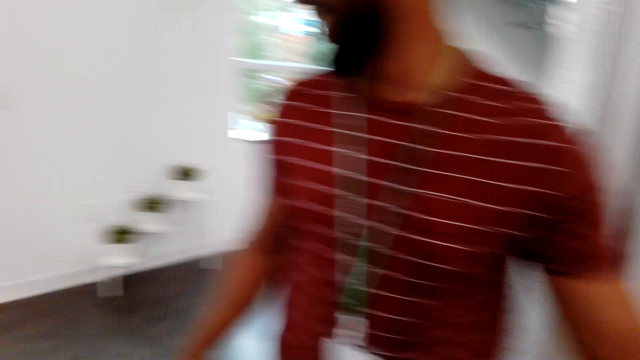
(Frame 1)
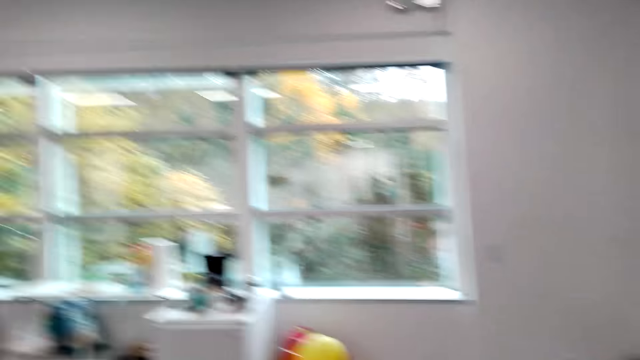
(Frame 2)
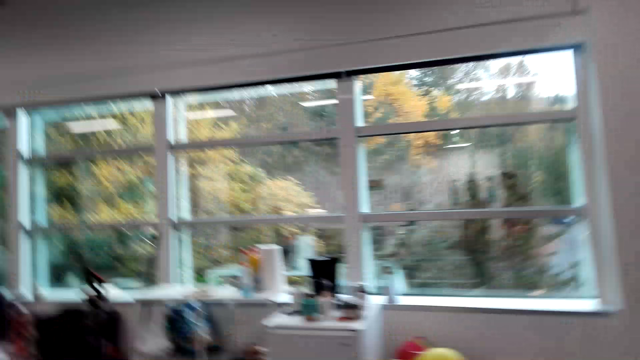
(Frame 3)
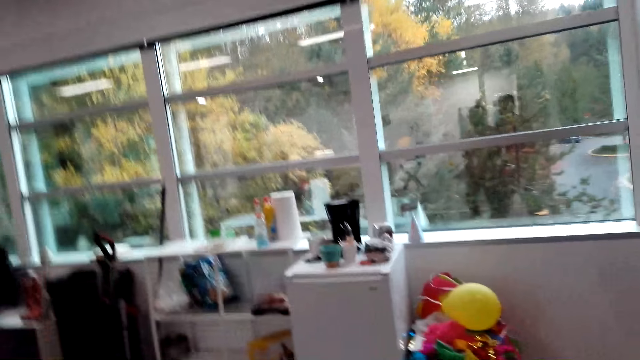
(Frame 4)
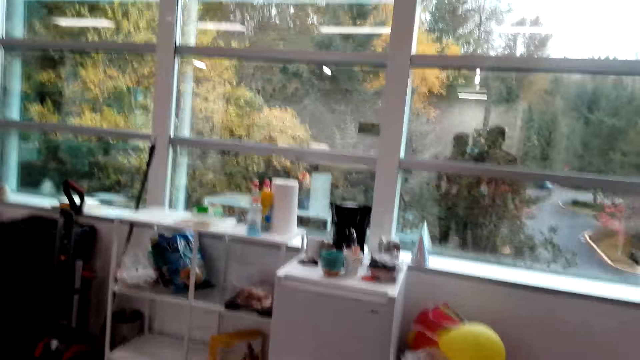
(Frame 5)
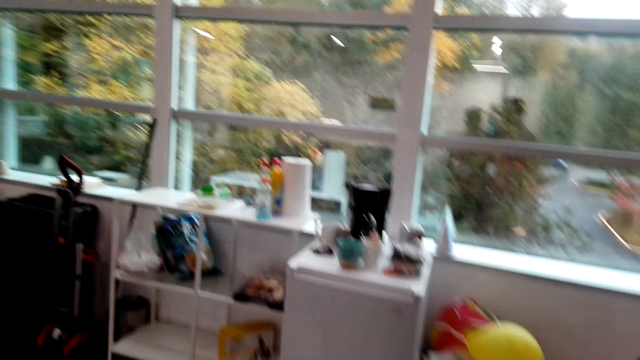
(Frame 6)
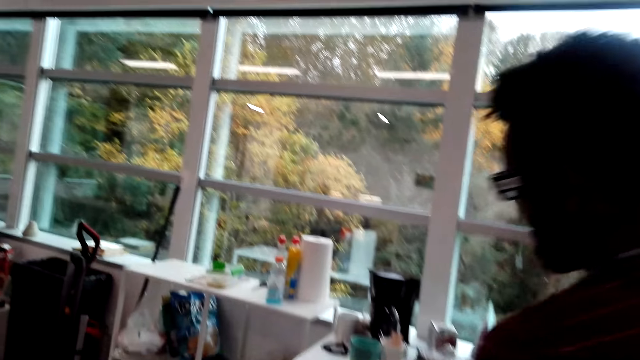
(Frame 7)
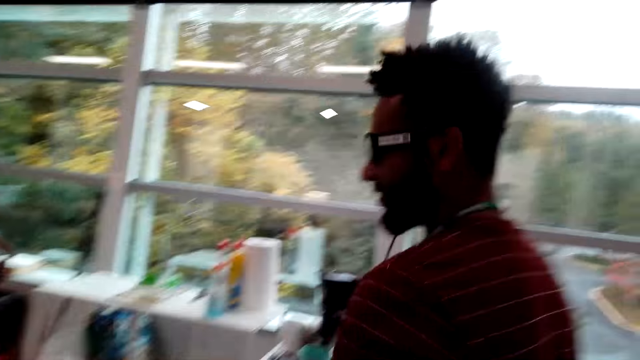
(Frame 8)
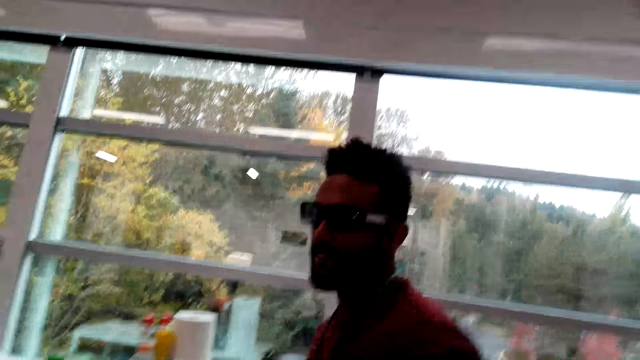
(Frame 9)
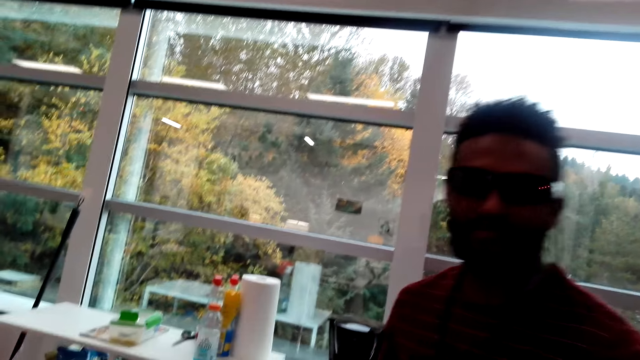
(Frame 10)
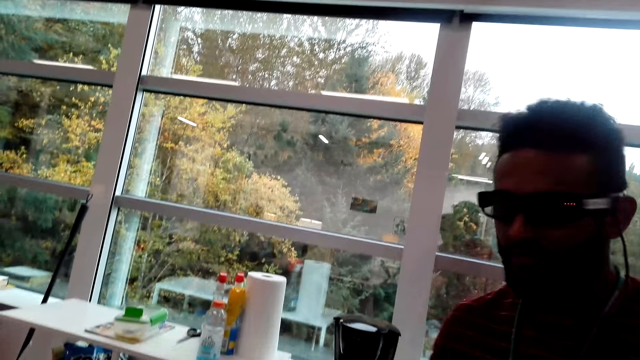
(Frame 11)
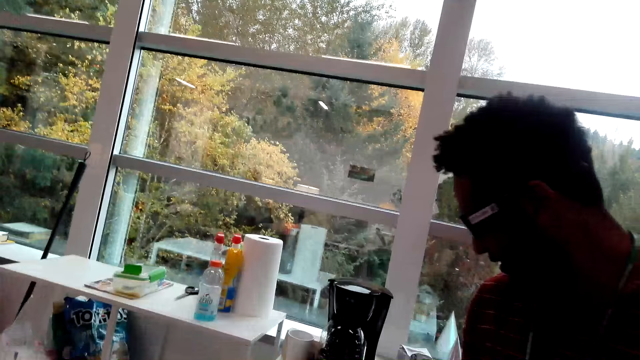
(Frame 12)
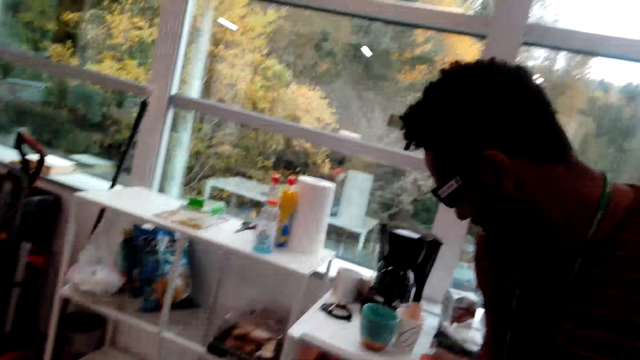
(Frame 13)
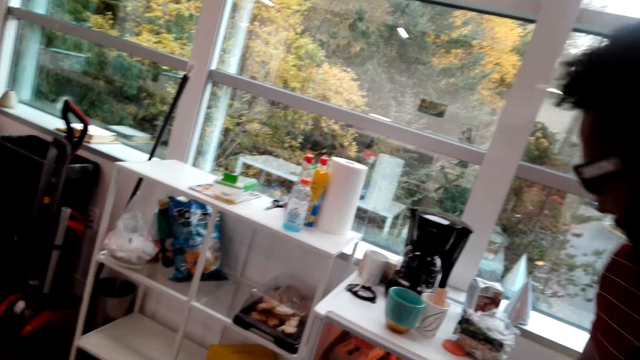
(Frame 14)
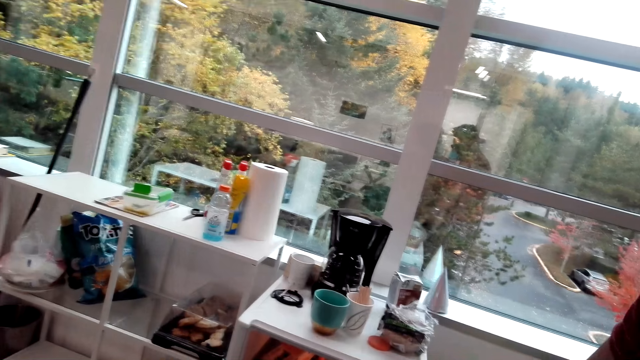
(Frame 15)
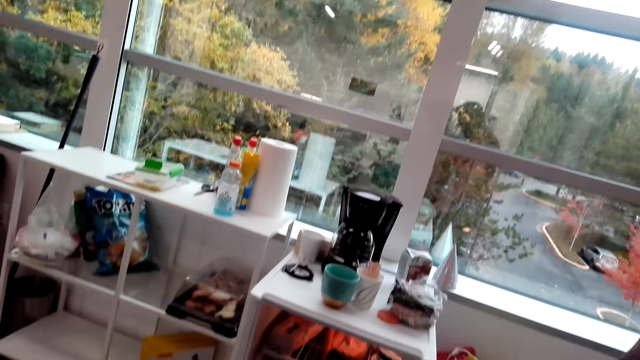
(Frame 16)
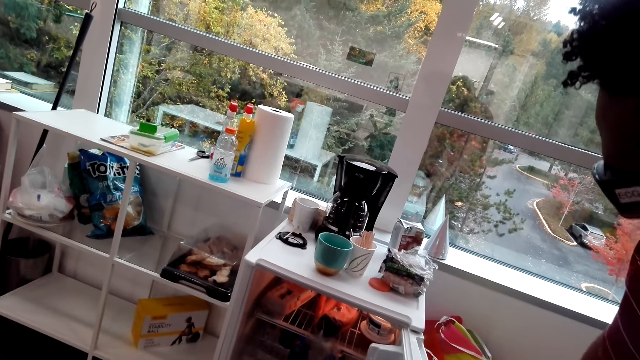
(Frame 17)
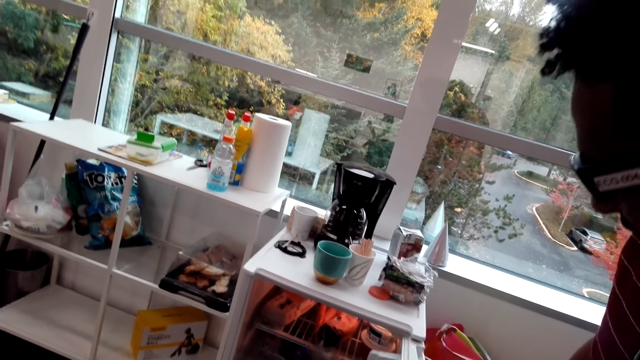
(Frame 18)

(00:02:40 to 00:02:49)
A man dialogs with the camera wearer. The man walks in the house. The camera wearer walks in the house.

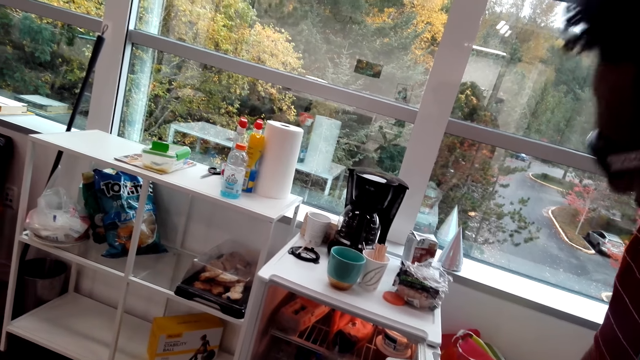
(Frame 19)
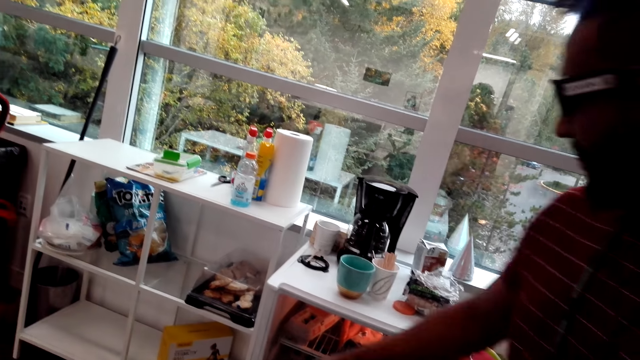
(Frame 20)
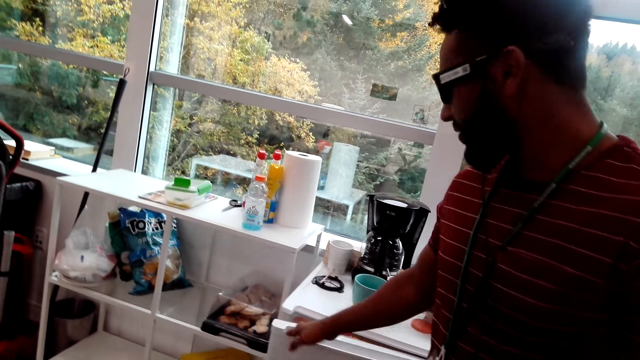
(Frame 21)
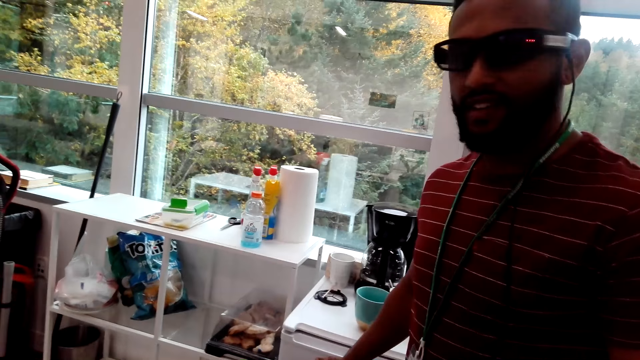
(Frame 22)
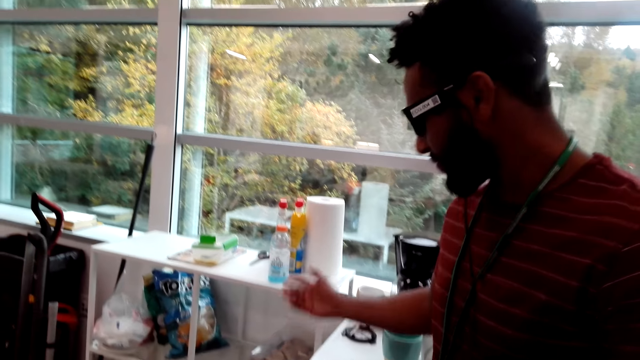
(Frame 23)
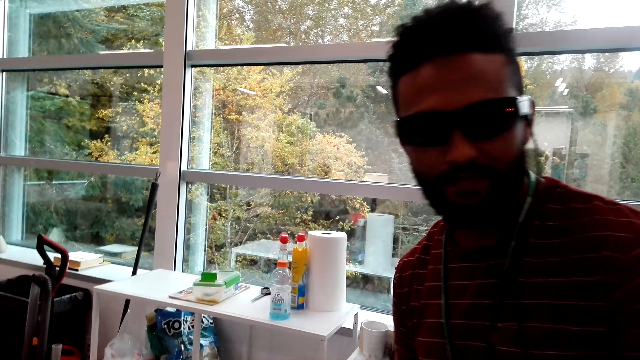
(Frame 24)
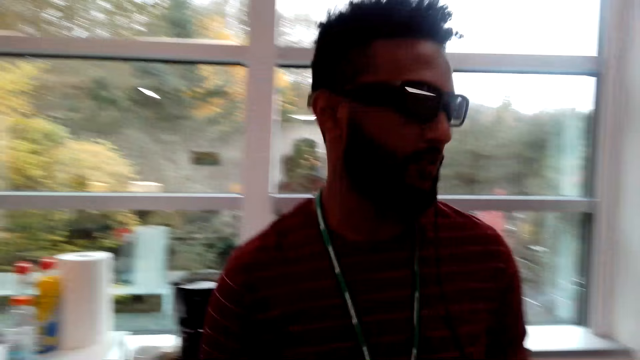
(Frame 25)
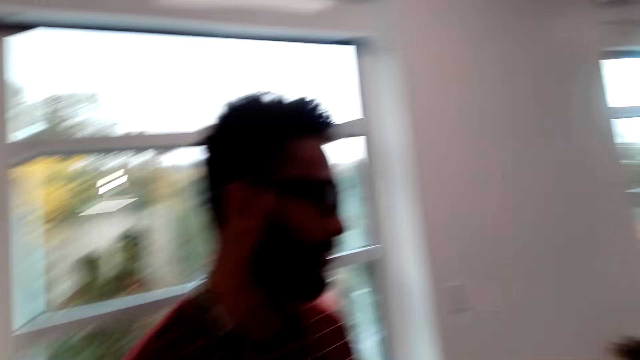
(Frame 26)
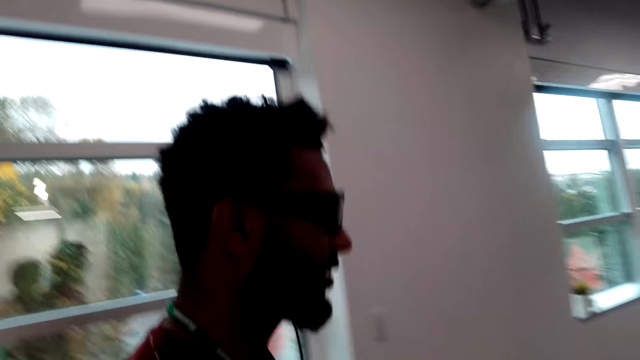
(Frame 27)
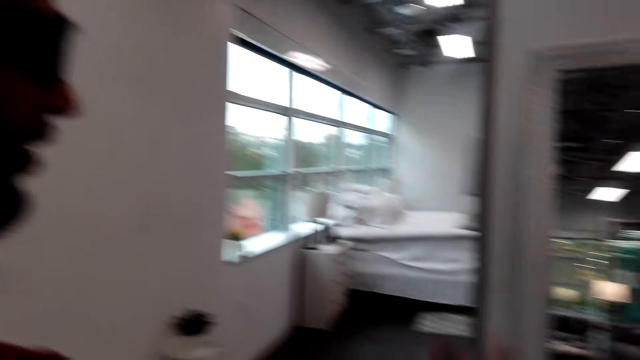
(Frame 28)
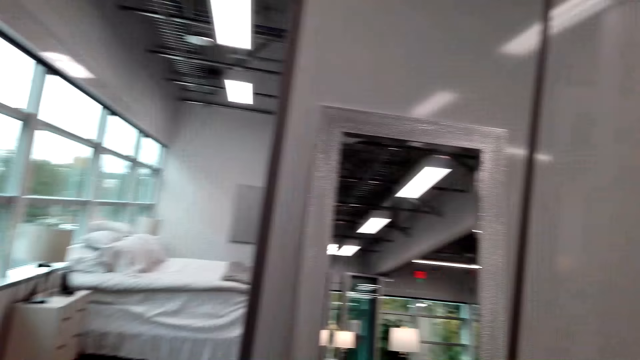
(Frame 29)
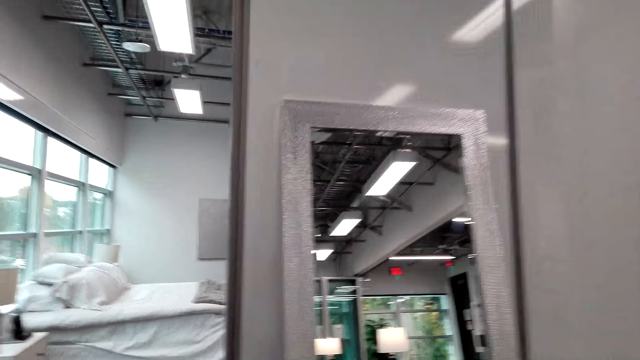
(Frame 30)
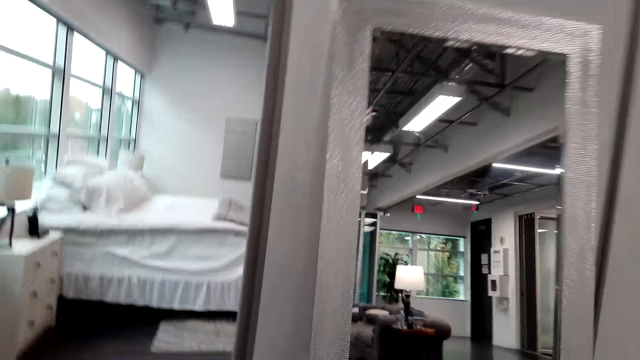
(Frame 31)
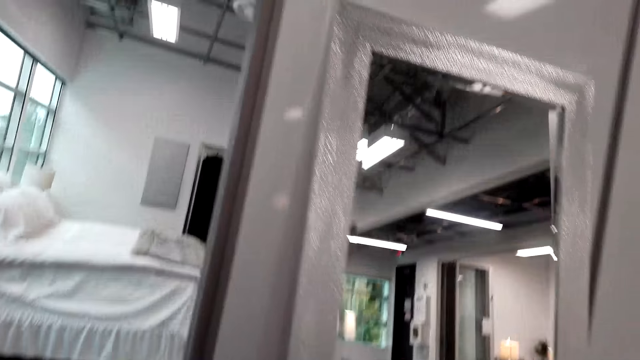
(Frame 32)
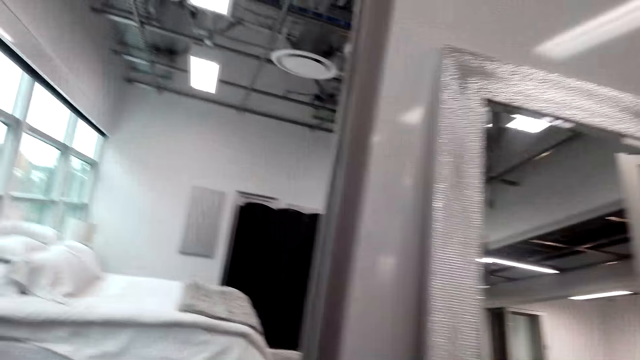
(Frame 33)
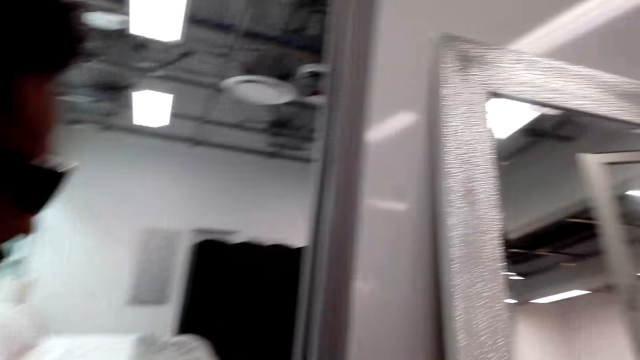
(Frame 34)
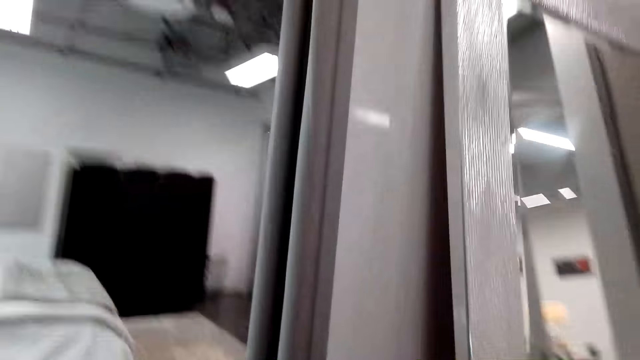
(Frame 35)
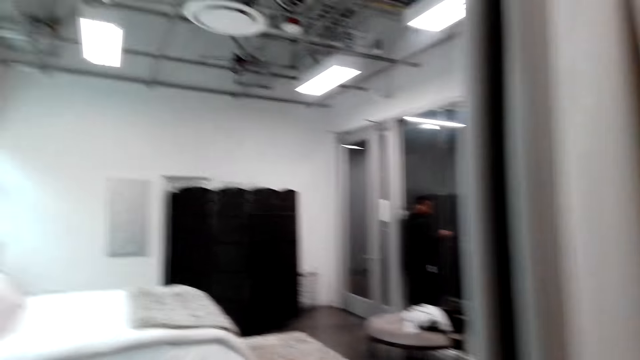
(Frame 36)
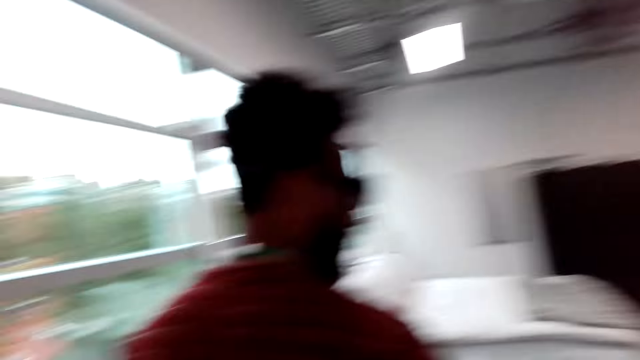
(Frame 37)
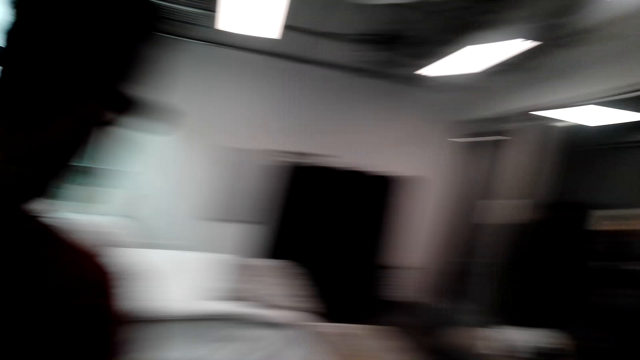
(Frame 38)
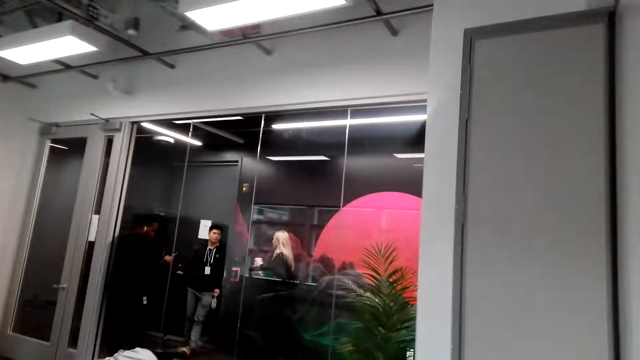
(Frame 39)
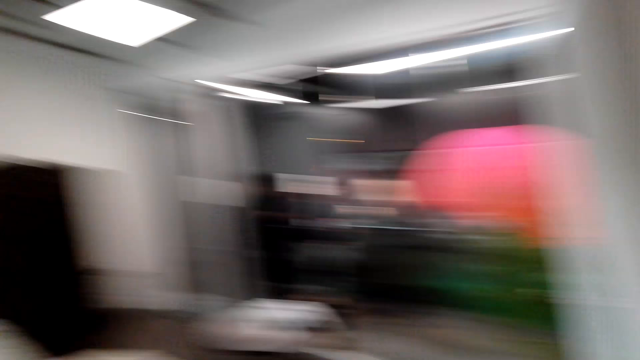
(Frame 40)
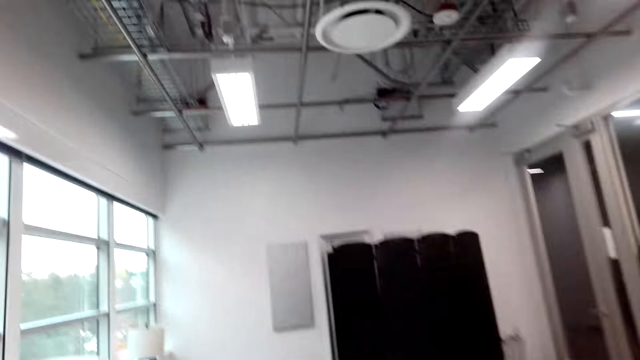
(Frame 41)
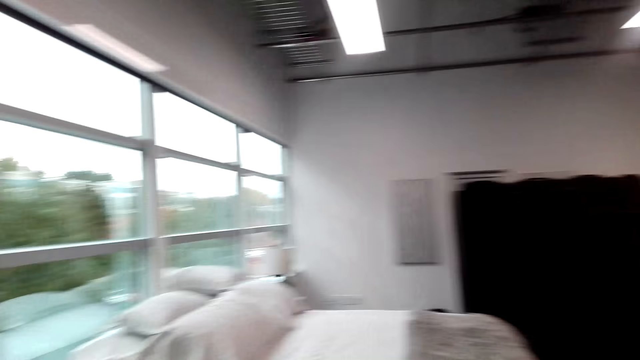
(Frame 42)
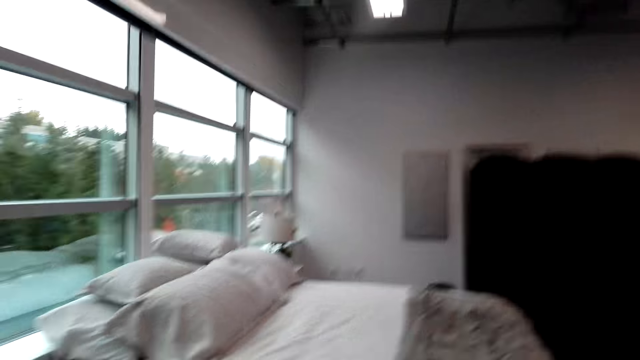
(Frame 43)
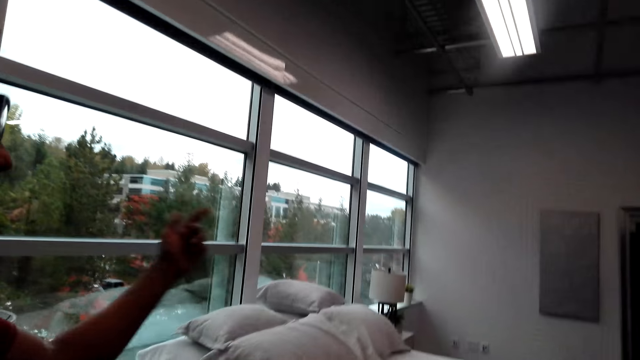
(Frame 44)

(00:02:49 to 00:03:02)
A man dialogs with the camera wearer. The man closes the fridge. The man dialogs with the camera wearer. The man walks in the house. The camera wearer walks in the house.
